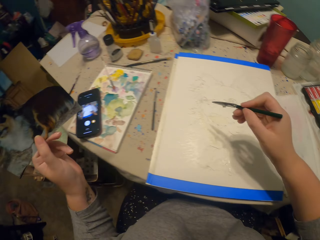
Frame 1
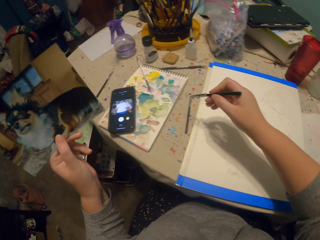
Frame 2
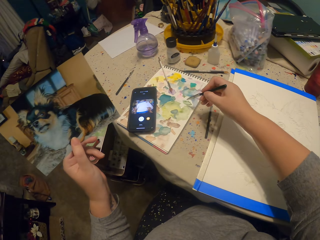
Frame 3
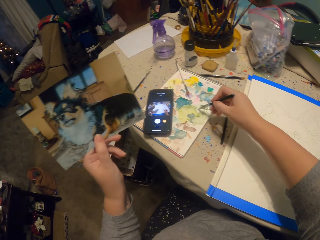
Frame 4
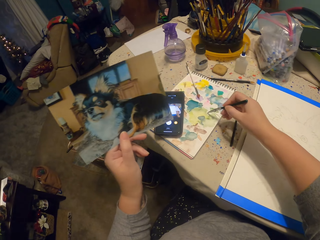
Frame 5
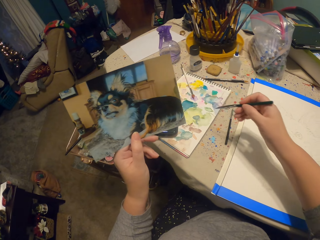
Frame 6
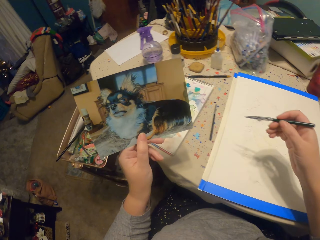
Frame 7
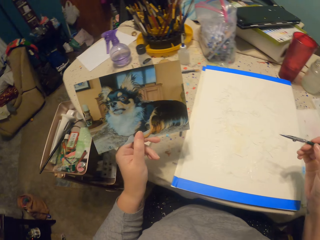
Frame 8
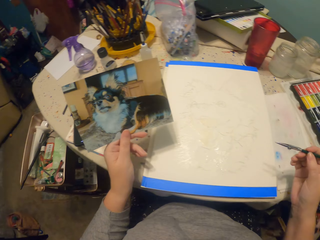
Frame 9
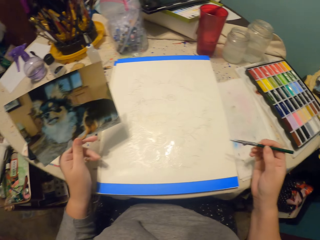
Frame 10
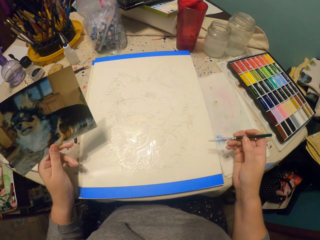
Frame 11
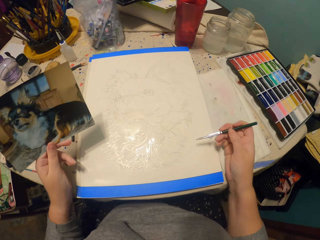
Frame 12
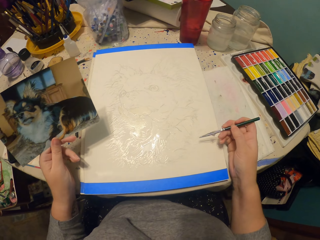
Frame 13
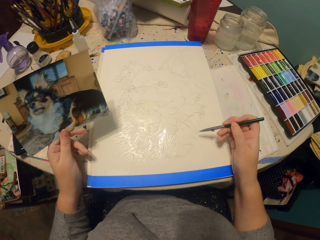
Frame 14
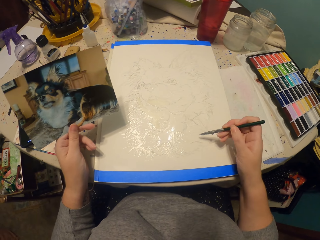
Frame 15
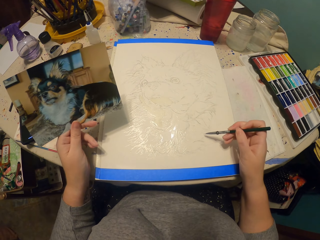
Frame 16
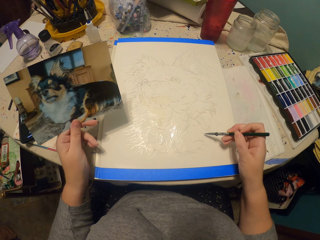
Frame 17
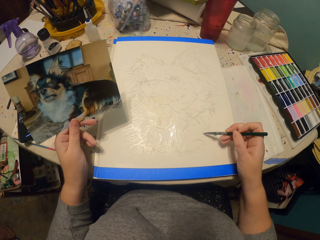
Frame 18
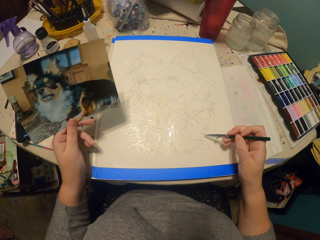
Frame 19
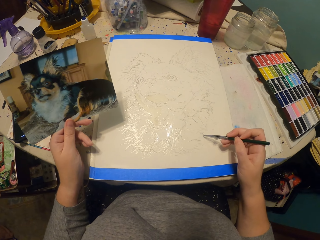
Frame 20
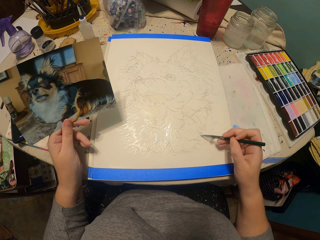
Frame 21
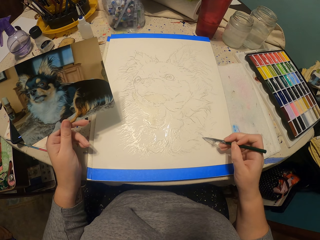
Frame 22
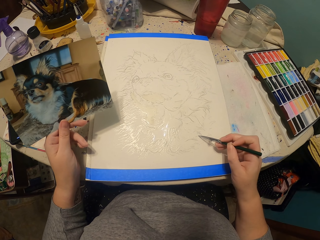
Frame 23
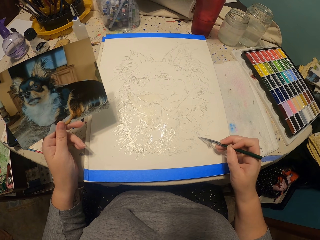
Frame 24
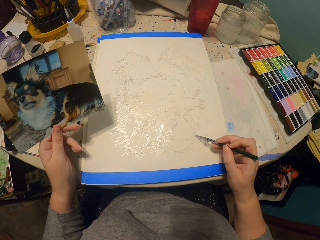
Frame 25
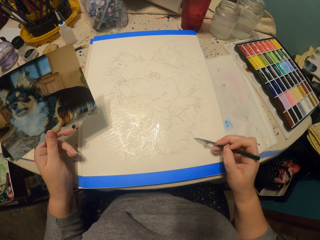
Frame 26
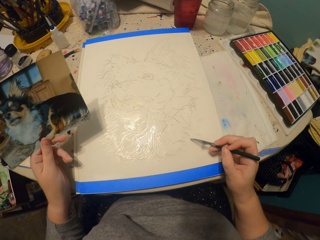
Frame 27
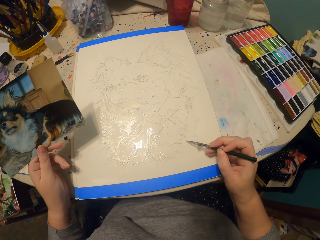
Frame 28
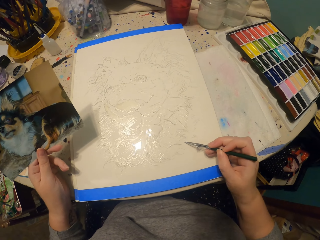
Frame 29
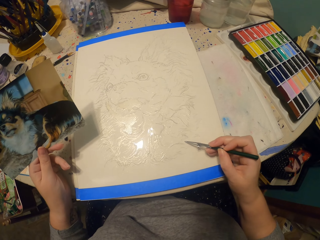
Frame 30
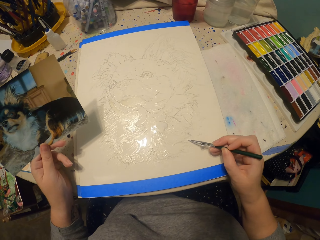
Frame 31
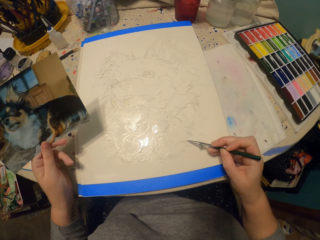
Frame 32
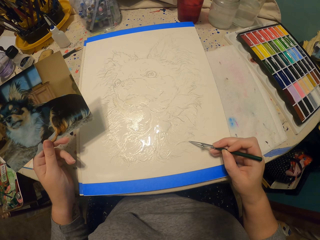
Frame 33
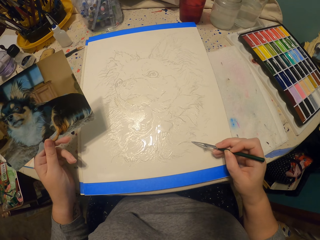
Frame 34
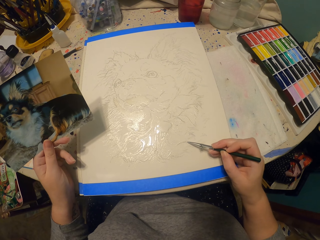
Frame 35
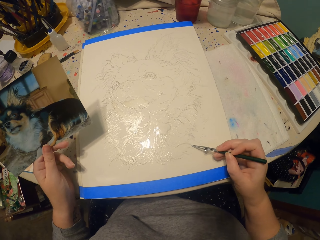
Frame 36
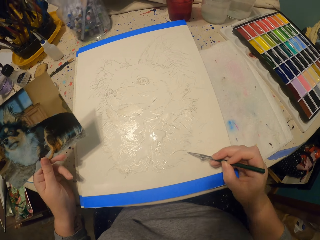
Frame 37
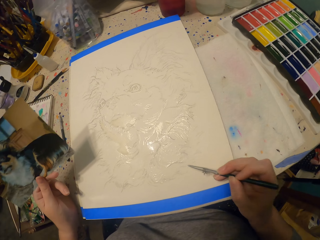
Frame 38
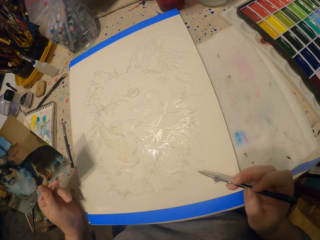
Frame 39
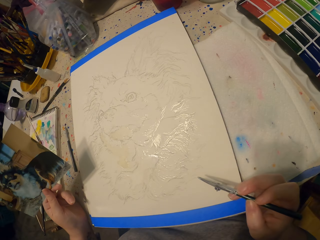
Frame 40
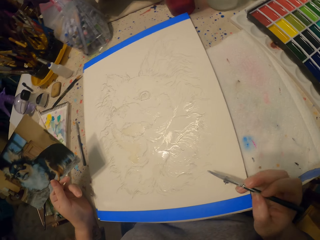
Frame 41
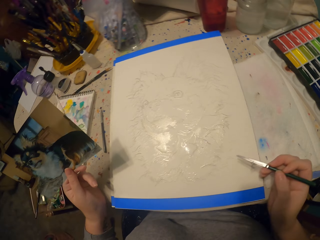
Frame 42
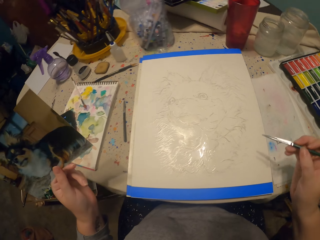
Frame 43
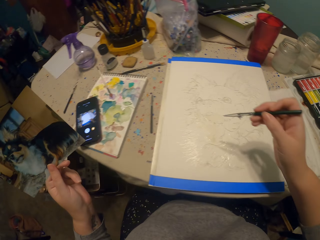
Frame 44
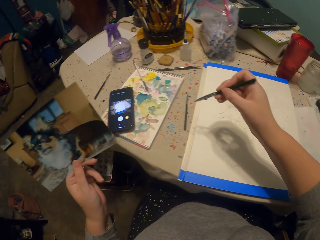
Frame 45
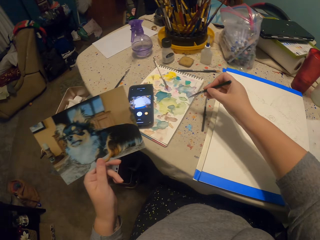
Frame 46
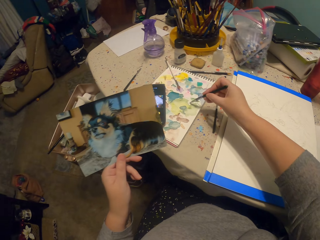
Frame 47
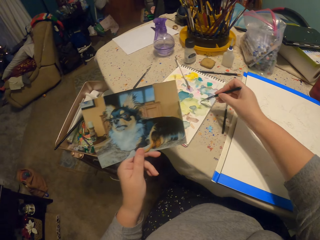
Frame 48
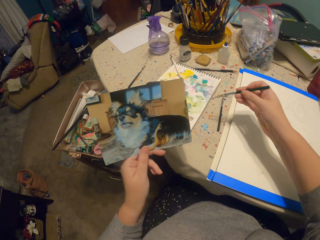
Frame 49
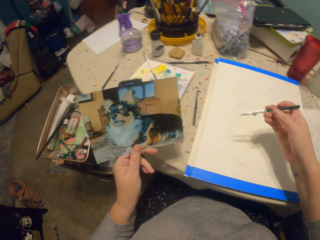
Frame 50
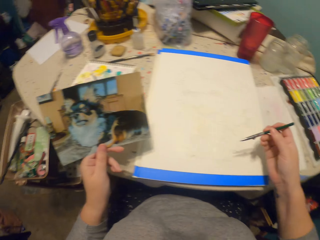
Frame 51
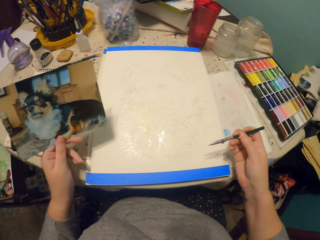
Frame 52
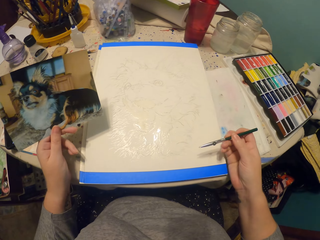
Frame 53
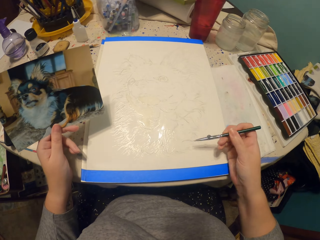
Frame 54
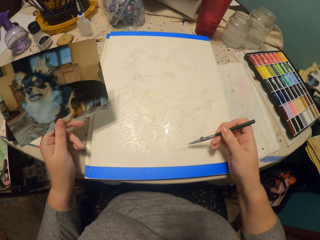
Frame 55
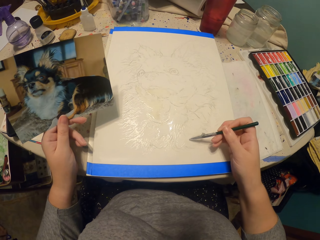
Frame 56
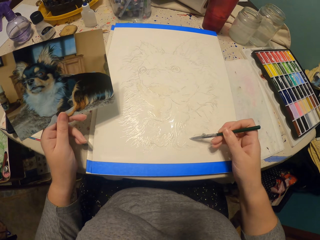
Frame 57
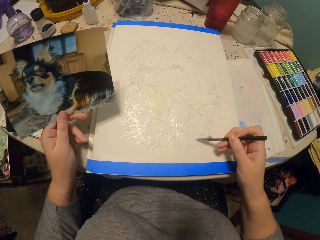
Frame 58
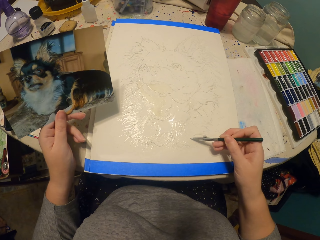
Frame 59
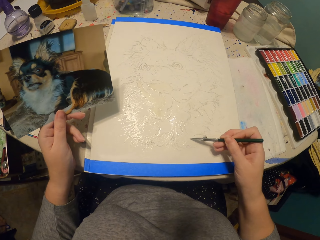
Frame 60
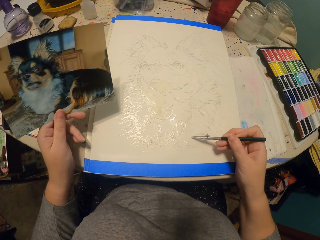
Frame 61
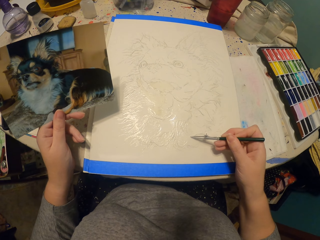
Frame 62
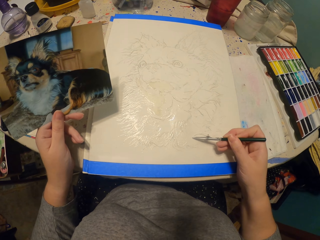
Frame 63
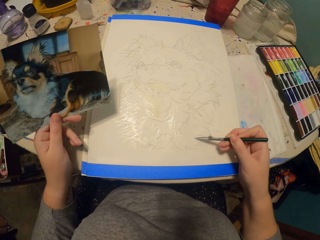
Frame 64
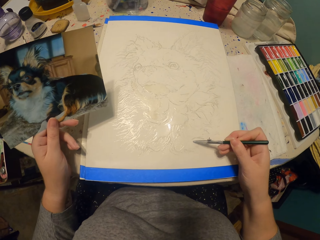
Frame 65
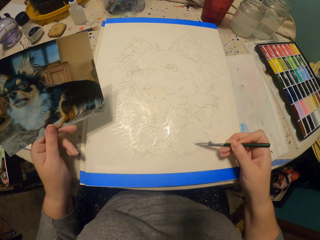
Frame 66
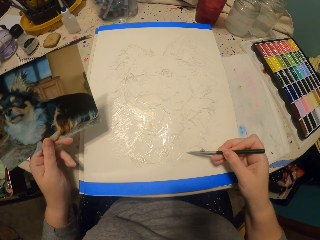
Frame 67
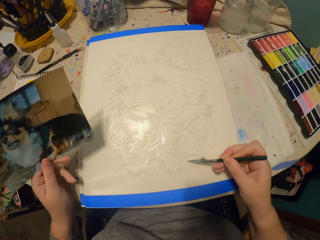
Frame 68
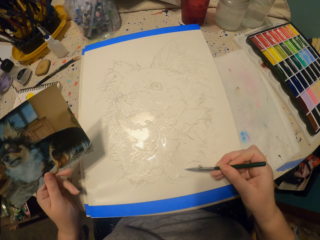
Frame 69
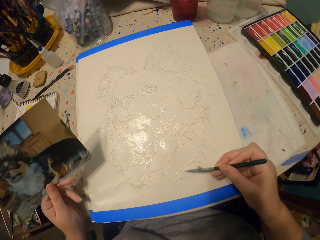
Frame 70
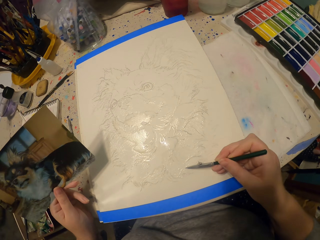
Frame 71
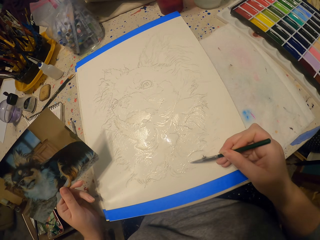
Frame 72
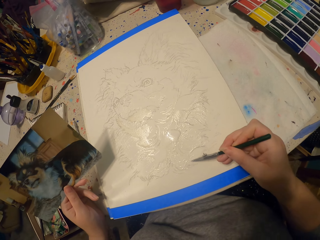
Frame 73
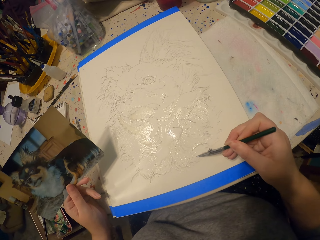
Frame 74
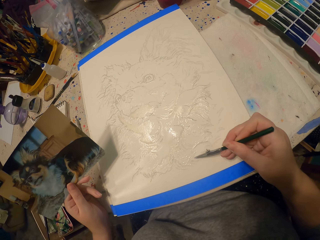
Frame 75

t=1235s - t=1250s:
The camera wearer moves their hand away from the table. They put the pen on the paint. They rest their hand on the table. They paint the picture. They move their hand away from the table. They put the pen on the paint. They rest their hand on the table. They paint the picture.

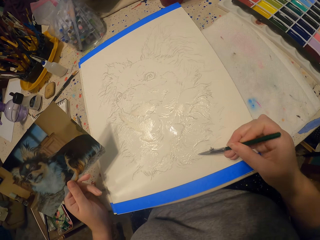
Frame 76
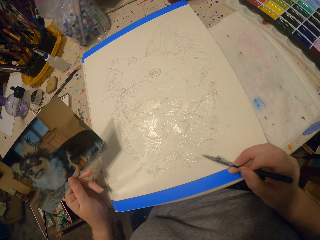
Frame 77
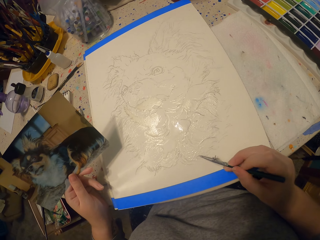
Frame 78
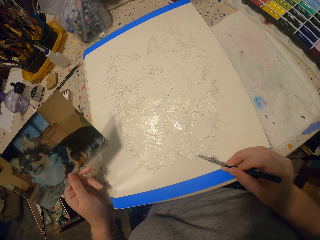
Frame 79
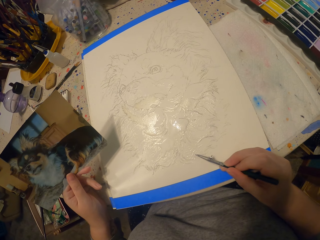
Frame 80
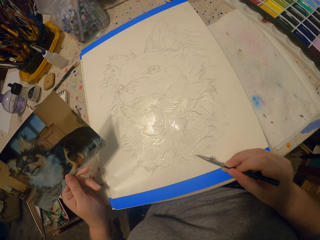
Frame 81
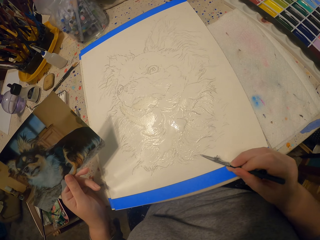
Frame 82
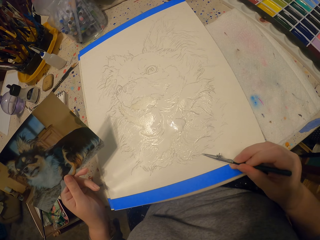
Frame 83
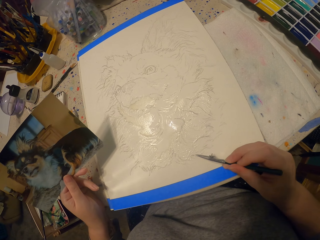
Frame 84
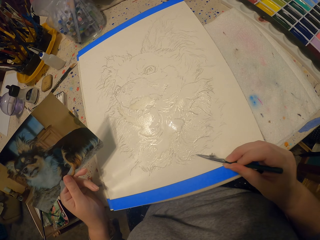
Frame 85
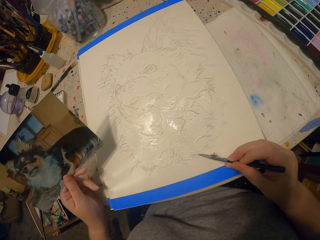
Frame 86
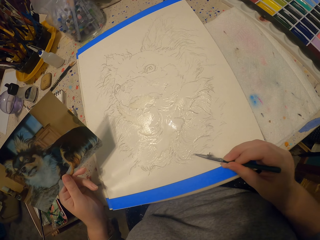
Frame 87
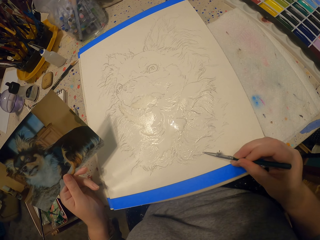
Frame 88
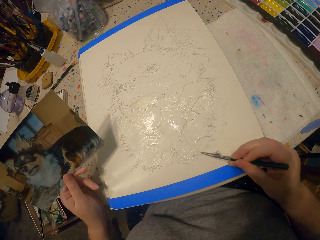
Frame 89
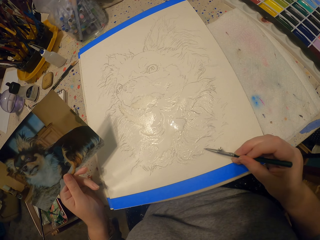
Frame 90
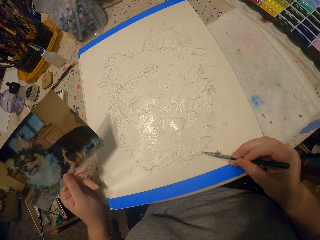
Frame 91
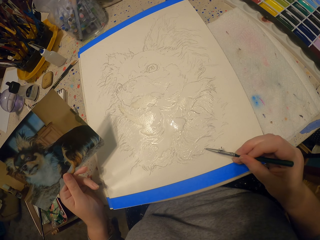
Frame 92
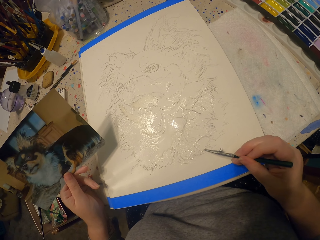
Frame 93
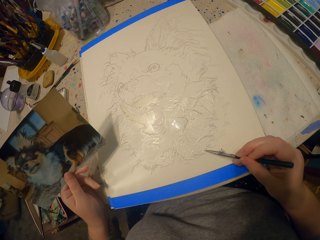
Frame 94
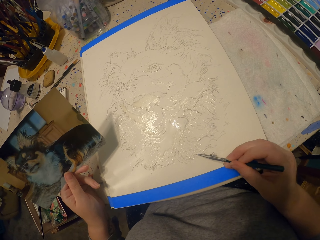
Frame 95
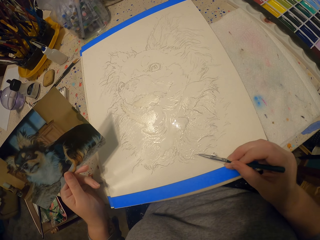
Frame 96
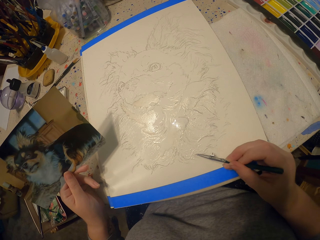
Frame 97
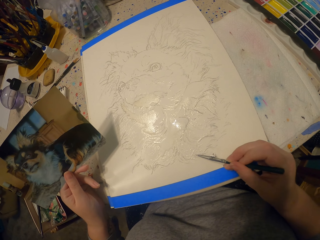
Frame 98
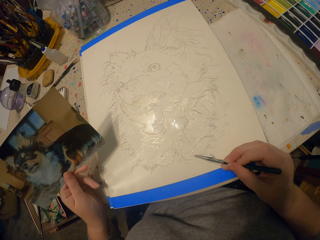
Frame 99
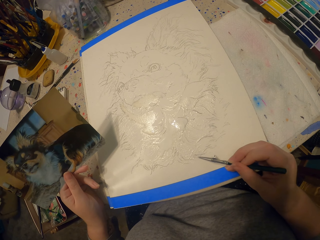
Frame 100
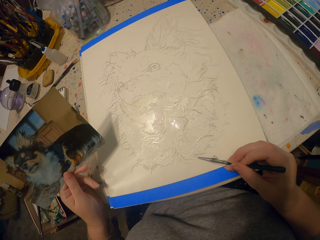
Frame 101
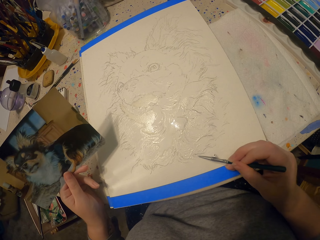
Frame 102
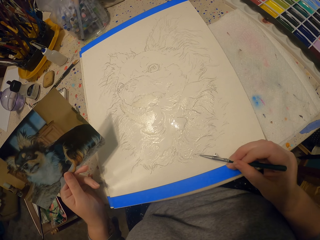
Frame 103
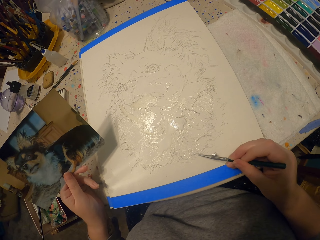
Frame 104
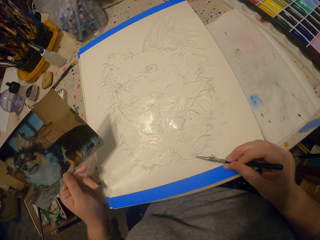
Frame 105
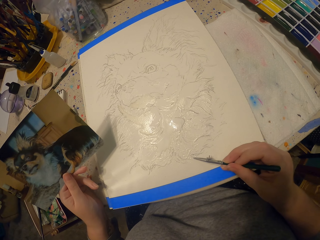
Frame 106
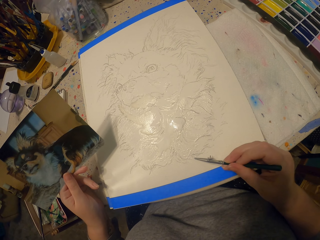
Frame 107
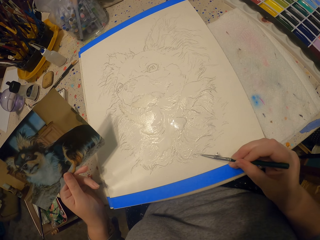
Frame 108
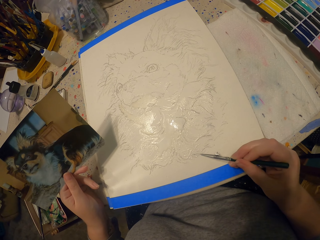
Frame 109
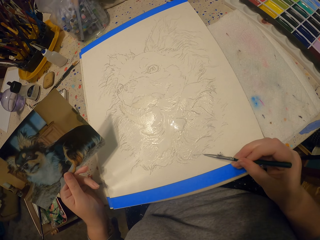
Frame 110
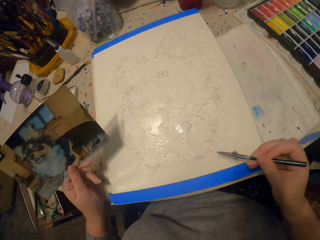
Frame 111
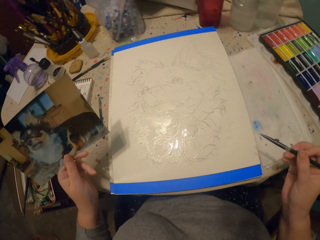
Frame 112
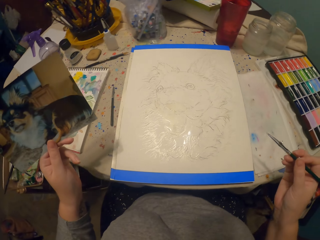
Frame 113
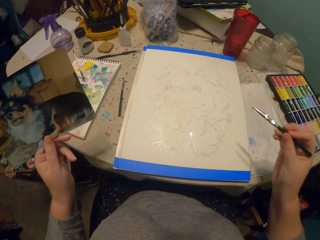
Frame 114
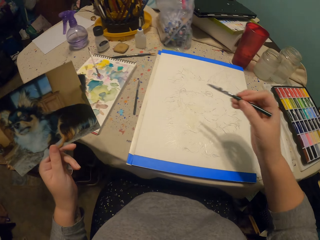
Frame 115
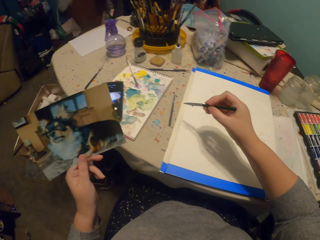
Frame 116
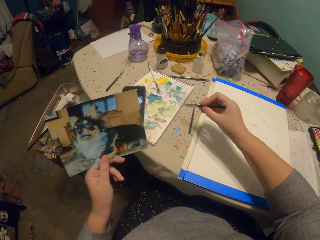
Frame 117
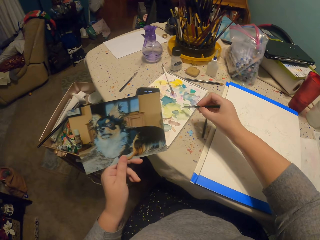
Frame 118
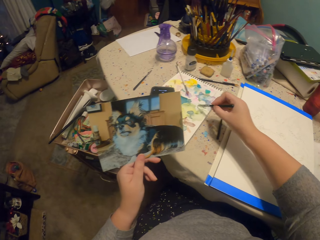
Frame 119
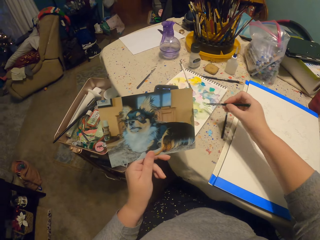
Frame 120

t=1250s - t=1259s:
The camera wearer moves their hand away from the table.
